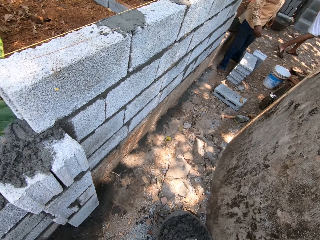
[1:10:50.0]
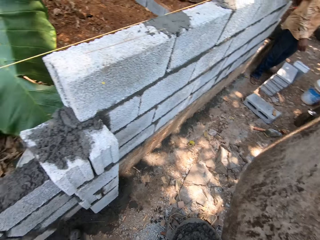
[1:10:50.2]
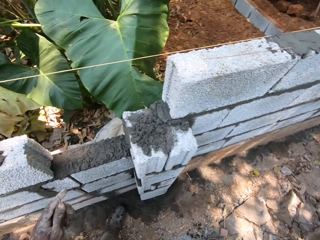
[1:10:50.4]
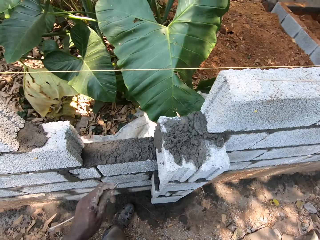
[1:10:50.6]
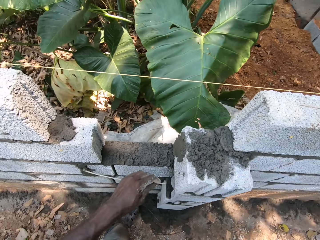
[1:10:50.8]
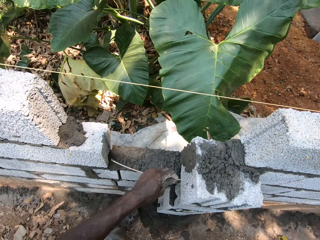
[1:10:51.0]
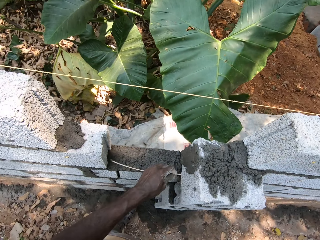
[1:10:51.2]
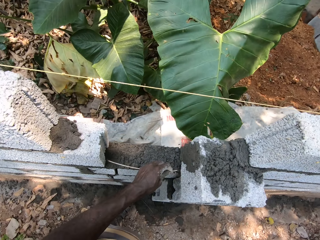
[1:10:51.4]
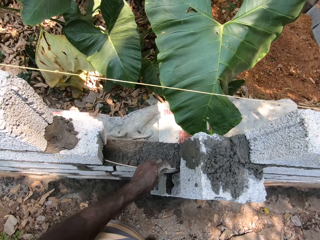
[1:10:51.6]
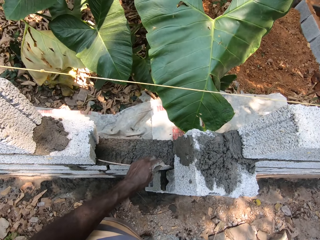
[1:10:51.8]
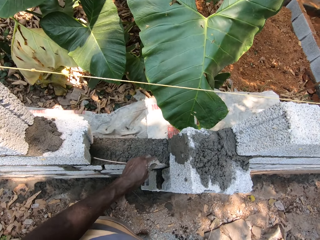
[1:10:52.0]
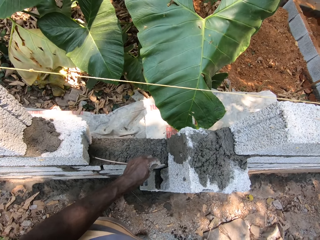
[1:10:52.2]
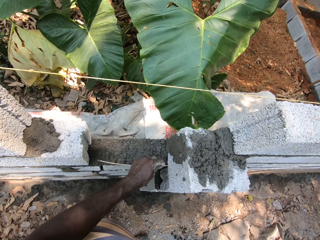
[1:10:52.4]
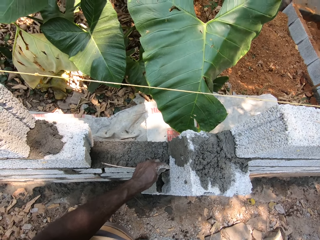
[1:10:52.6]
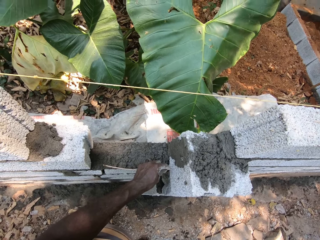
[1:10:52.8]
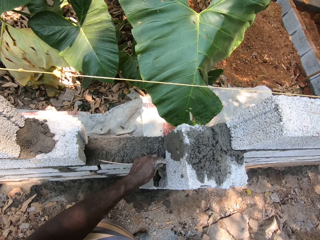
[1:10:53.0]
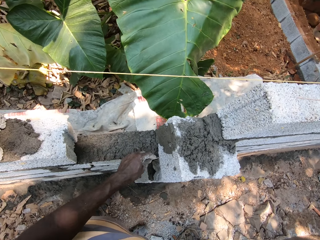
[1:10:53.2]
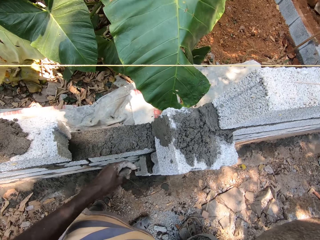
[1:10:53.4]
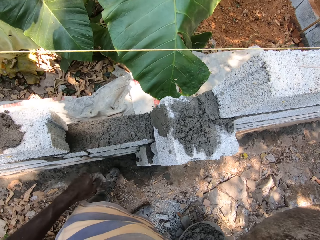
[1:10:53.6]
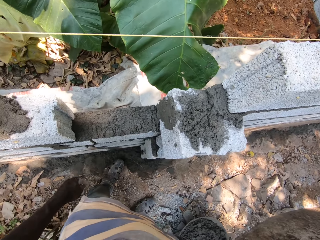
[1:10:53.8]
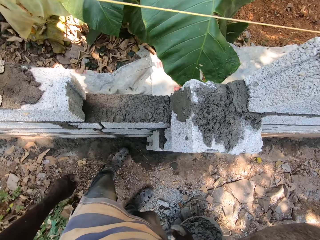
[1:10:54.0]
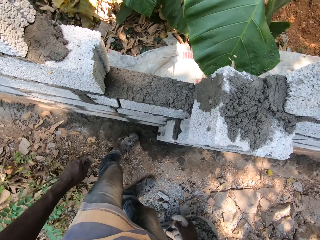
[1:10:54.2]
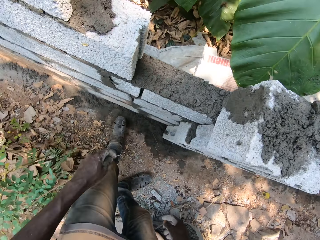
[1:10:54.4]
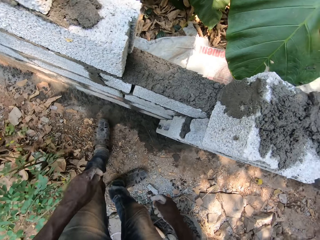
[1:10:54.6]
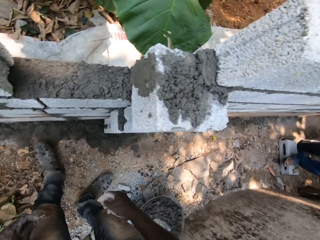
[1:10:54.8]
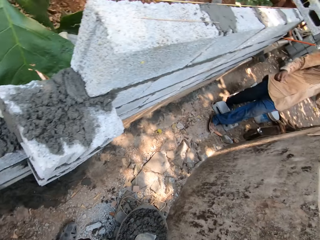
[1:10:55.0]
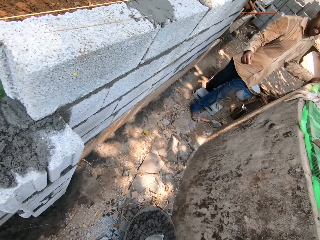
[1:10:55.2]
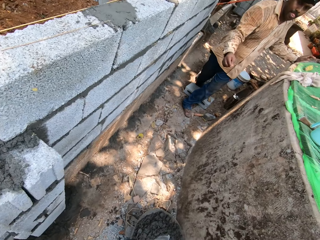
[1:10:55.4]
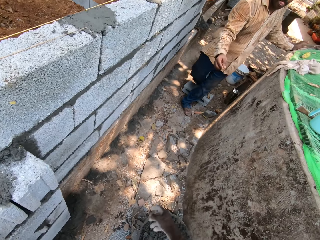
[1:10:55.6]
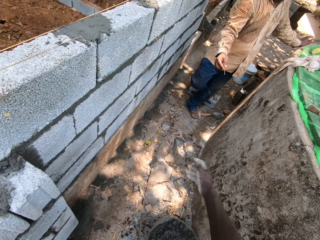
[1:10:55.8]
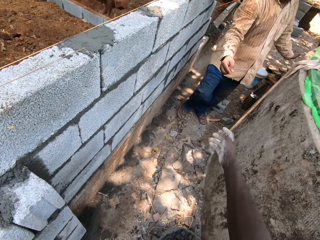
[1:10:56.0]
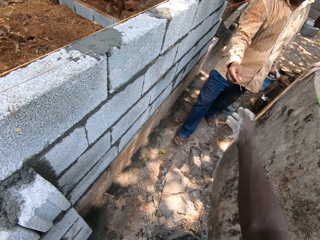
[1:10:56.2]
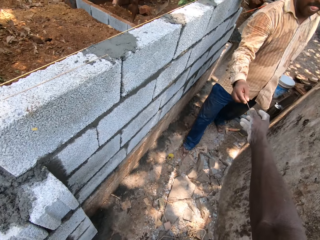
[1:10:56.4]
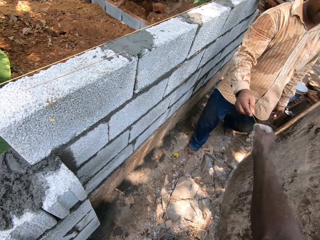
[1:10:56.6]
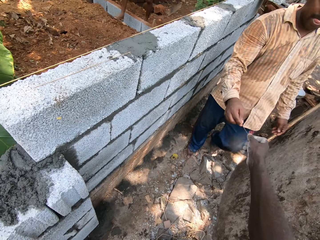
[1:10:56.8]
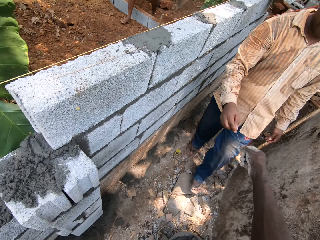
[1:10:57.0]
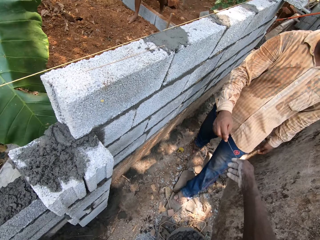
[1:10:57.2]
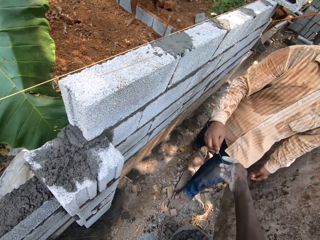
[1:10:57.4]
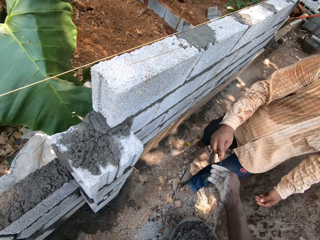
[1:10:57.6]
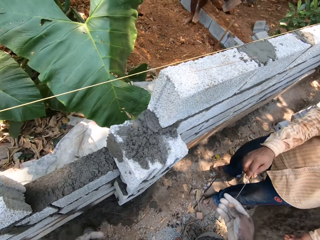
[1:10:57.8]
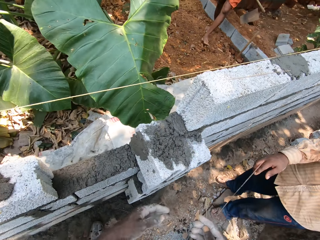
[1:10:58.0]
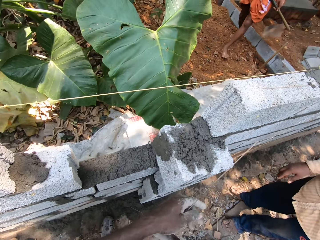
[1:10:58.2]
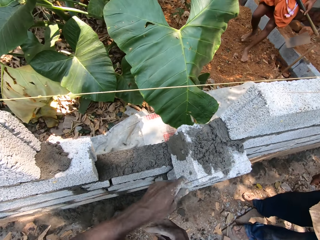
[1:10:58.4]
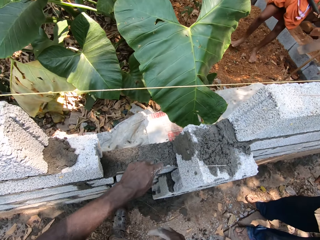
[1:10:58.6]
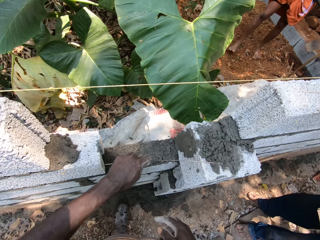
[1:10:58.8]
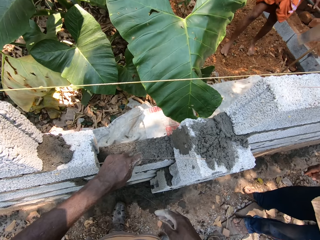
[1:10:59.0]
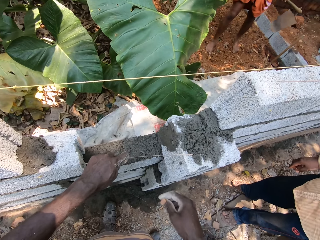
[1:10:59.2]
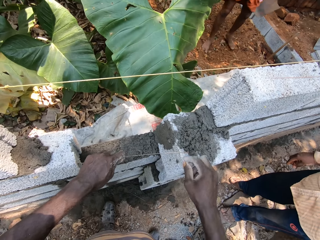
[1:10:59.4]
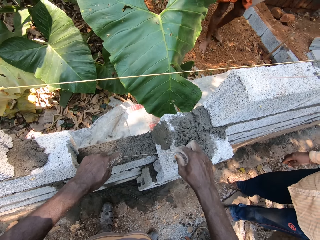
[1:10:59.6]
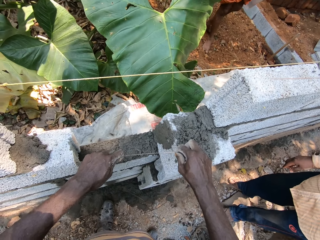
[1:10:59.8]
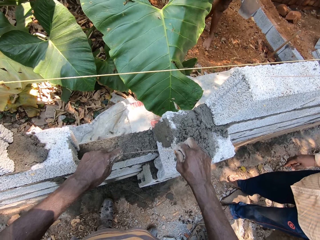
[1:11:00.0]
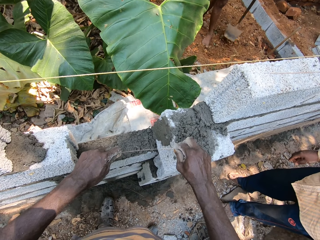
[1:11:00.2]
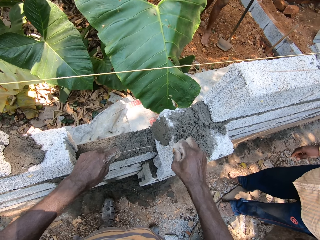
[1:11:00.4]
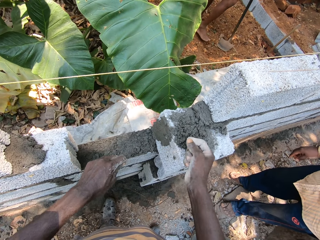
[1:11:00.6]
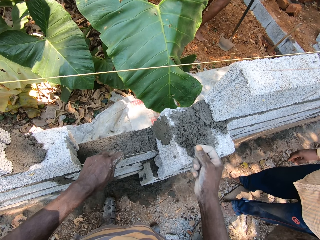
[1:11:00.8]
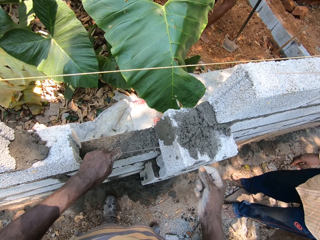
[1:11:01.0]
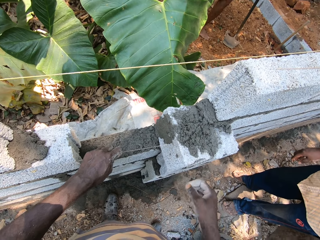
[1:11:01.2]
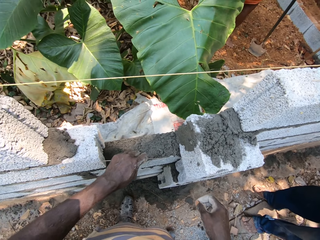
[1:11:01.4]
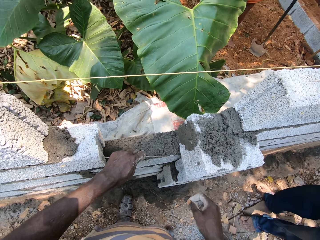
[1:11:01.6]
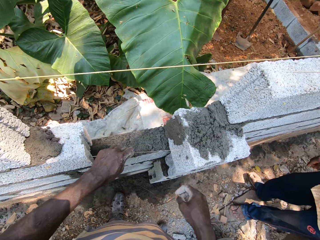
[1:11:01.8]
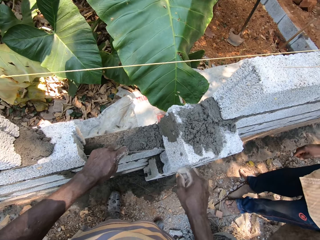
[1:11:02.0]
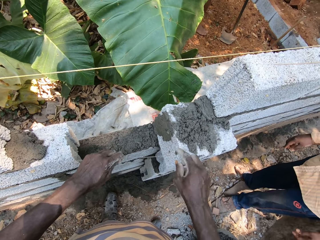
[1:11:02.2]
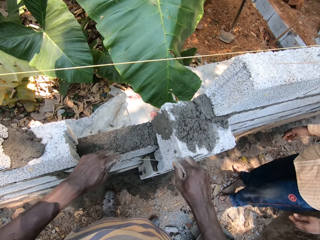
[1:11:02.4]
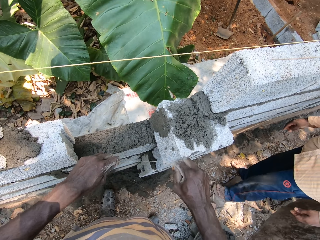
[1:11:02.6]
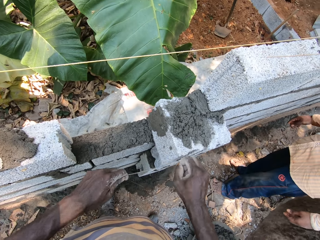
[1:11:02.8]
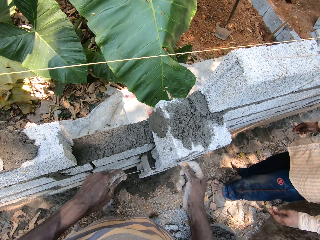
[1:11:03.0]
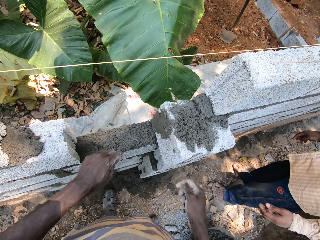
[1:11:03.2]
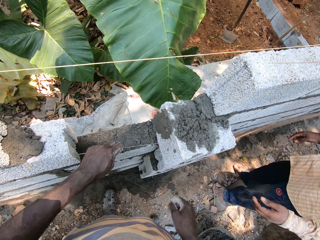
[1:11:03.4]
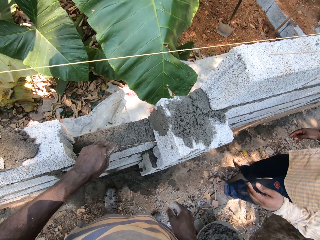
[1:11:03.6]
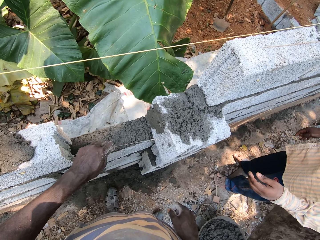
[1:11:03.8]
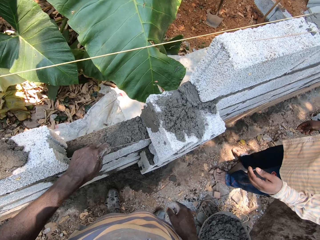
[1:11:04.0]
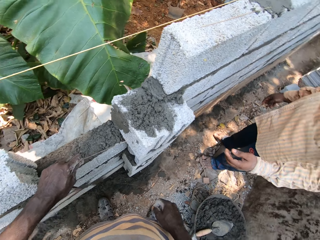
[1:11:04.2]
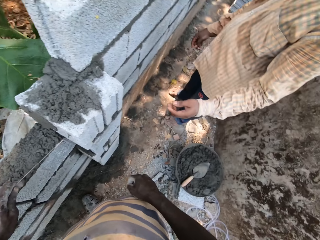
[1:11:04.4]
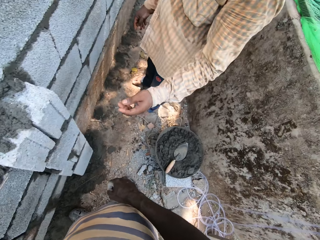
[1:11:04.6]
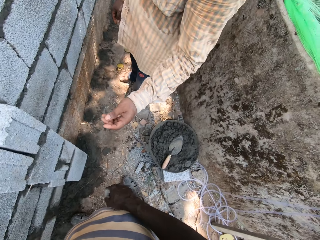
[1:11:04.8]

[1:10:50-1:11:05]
The camera wearer measures a portion on the wall in between the blocks with the stick of broom in his left hand. A man moves around. The camera wearer collects a stick of broom from the man with his right hand. The man hands the stick to the camera wearer. The camera wearer passes the stick of broom in his right hand to his left hand. He measures a portion on the wall with the stick of broom in his left hand. He breaks the stick of broom with his right hand. He breaks it again.

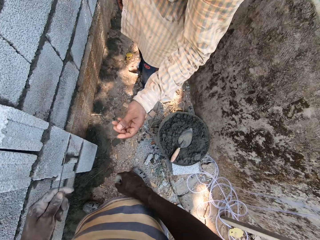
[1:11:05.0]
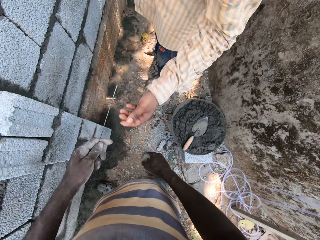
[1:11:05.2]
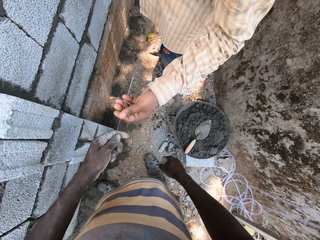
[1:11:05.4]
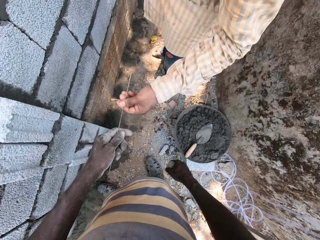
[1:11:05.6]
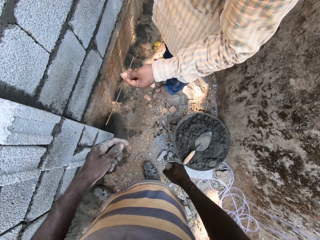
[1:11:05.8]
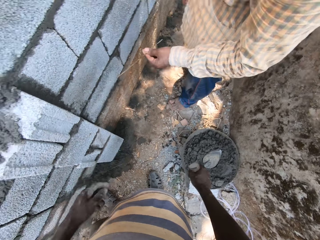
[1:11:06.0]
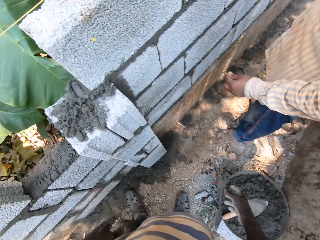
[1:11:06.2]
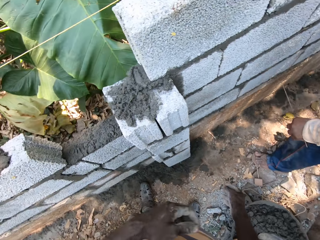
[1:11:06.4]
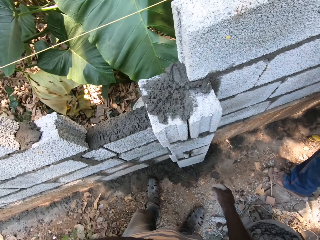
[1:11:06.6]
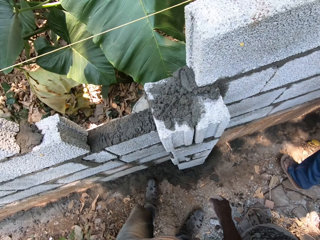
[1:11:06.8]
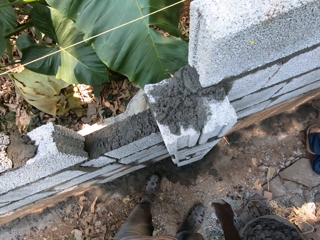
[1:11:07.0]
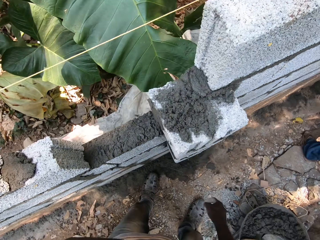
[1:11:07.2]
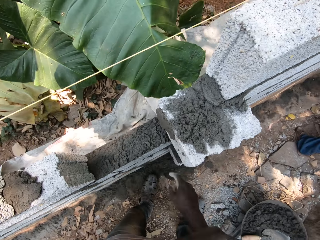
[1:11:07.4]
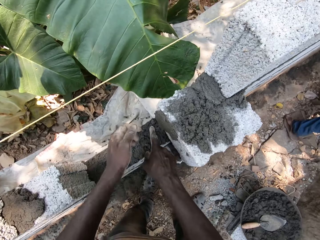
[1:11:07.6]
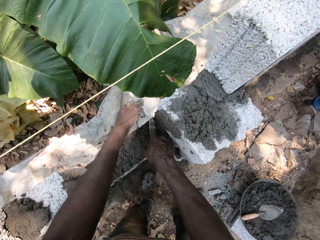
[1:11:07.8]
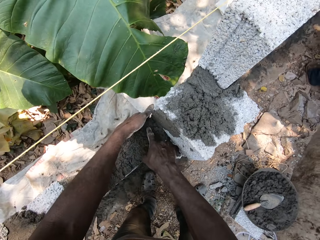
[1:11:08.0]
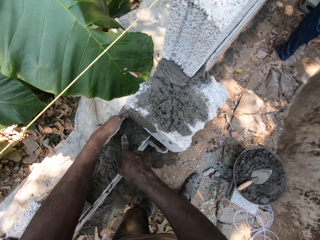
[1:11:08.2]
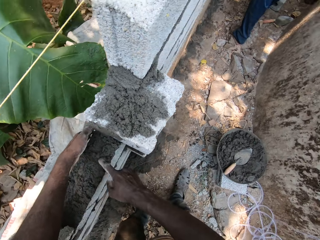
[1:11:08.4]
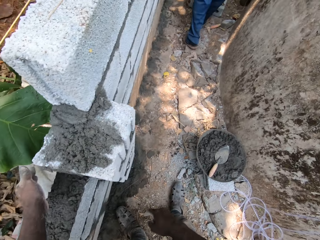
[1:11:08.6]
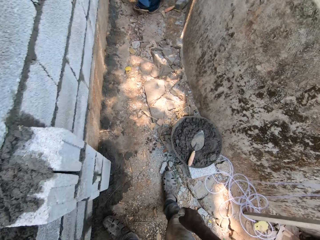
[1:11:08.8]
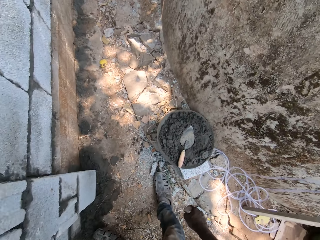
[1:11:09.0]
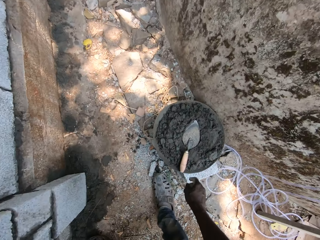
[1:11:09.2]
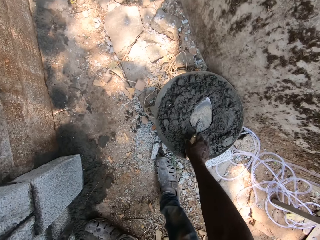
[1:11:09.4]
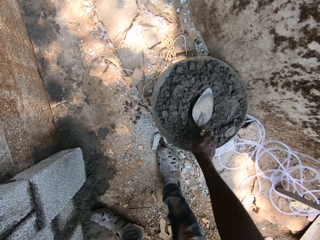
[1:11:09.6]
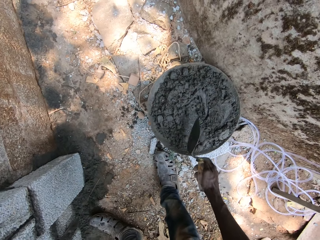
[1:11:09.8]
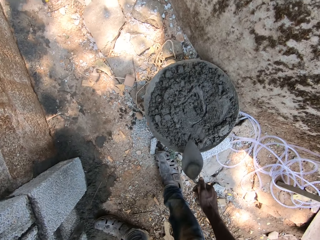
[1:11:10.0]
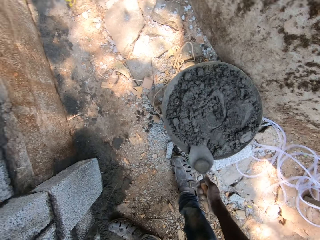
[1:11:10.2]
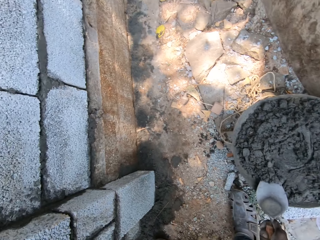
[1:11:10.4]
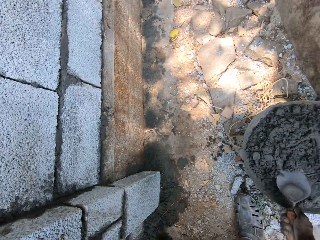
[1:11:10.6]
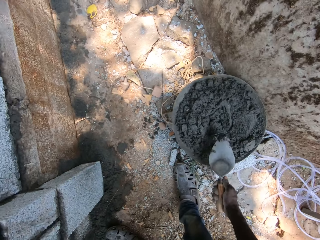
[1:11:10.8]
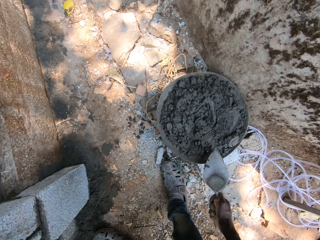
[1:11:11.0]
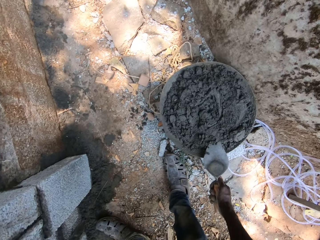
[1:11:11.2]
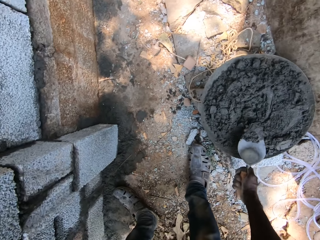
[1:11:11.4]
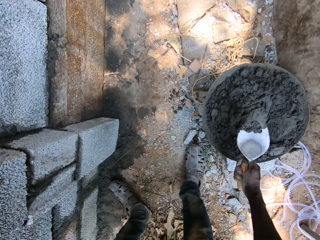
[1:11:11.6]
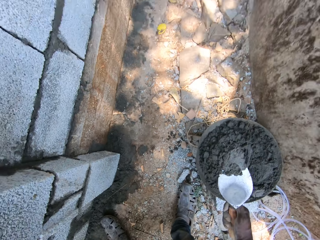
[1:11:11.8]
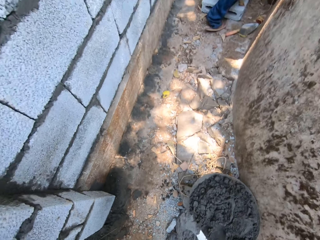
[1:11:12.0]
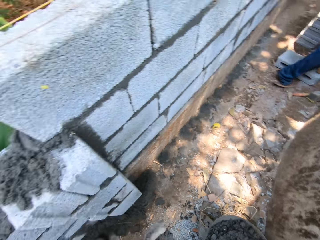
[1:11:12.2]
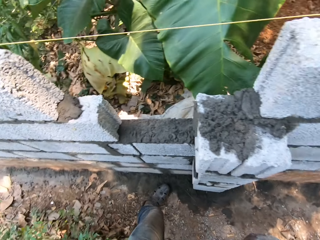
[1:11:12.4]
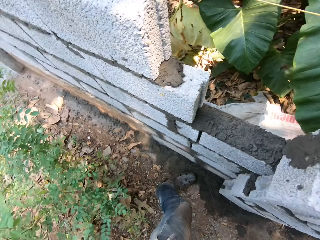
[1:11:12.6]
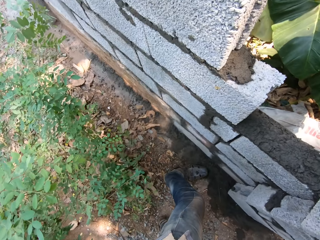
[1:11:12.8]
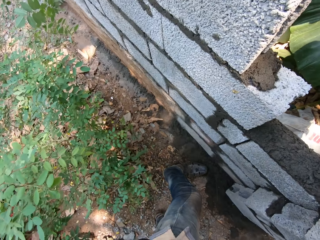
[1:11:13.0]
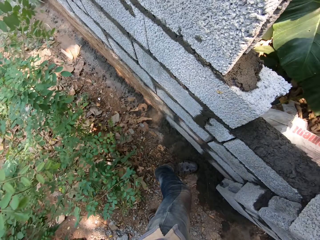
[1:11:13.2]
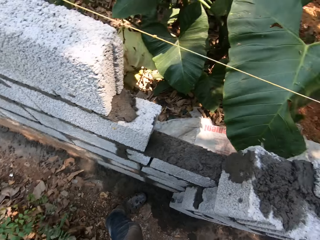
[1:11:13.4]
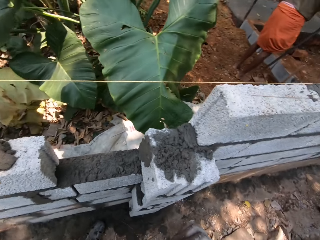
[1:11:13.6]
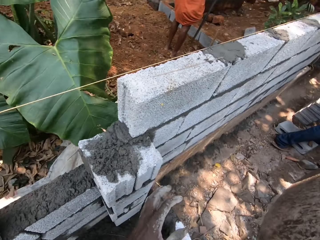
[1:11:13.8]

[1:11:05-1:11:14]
The camera wearer gives the stick of broom in his left hand to the man. The man moves around. The camera wearer touches the cement mortar on the wall with both hands. He picks up the trowel from the bucket of cement mortar on the ground with his right hand. The man picks up the trowel. The camera wearer scoops cement mortar from the bucket with the trowel in his right hand.
